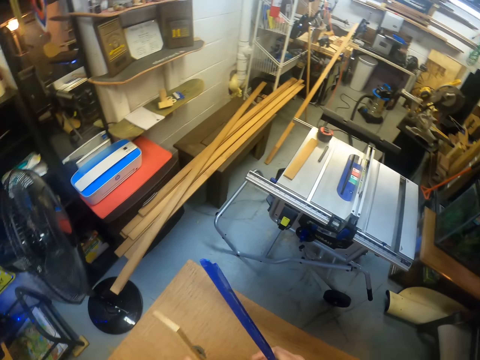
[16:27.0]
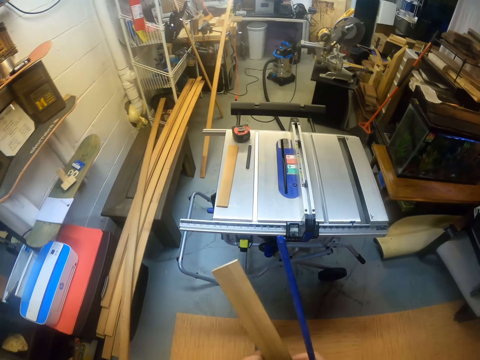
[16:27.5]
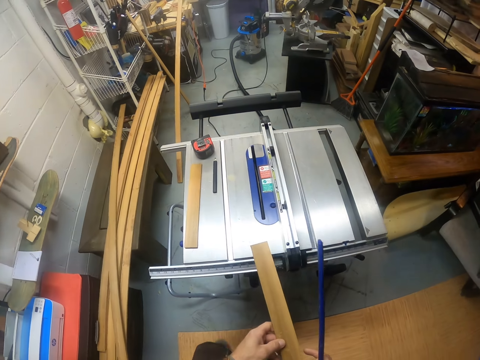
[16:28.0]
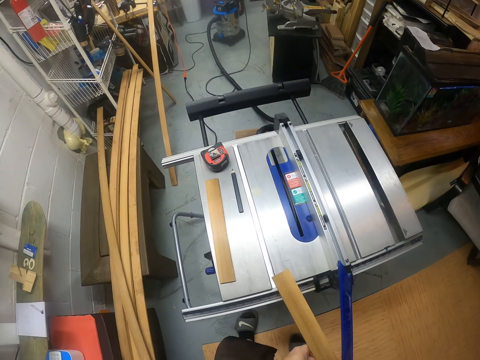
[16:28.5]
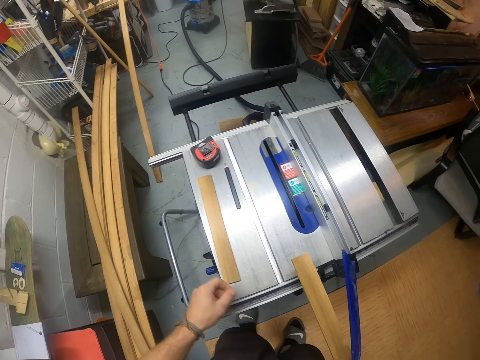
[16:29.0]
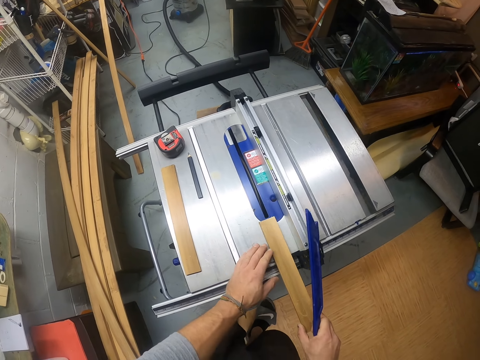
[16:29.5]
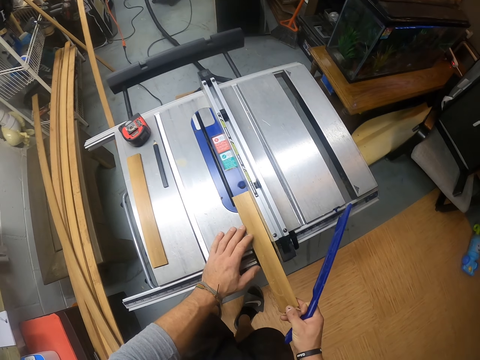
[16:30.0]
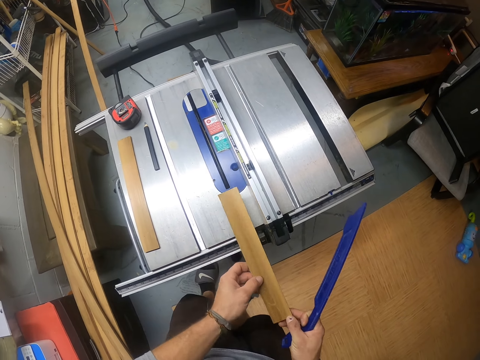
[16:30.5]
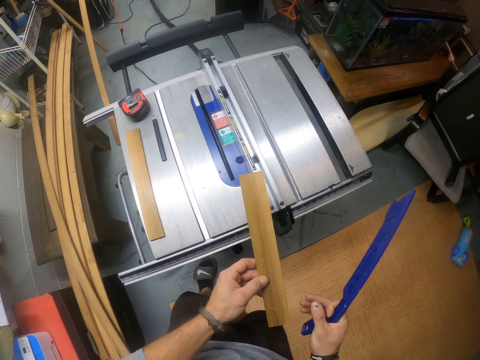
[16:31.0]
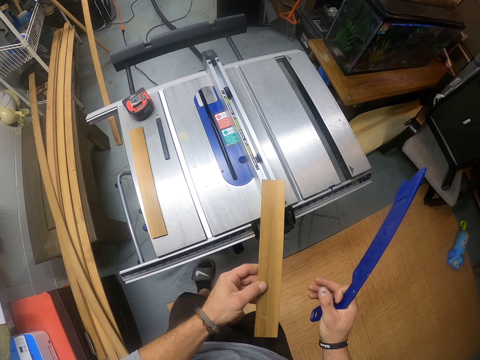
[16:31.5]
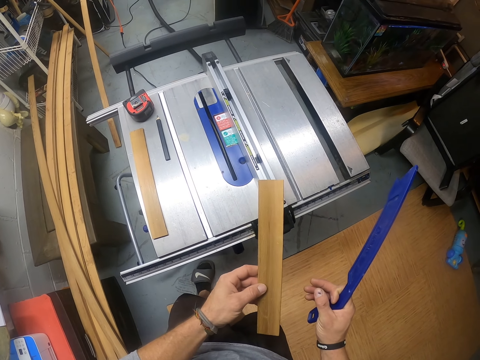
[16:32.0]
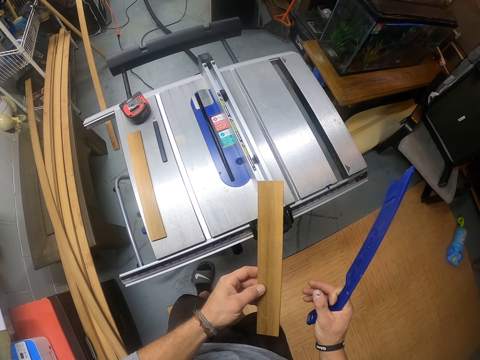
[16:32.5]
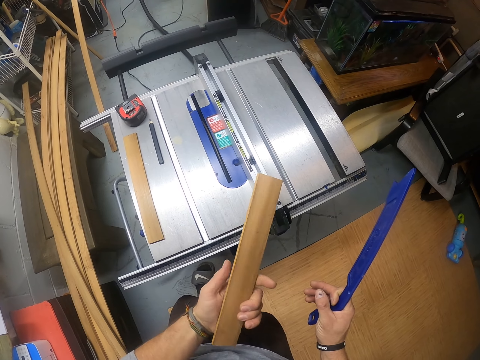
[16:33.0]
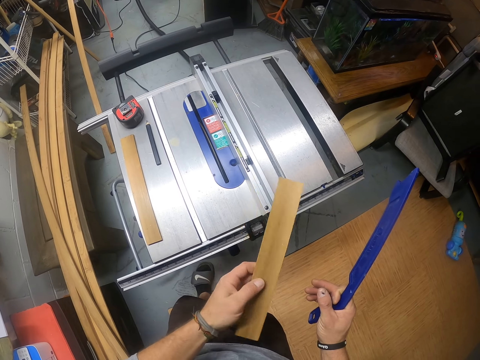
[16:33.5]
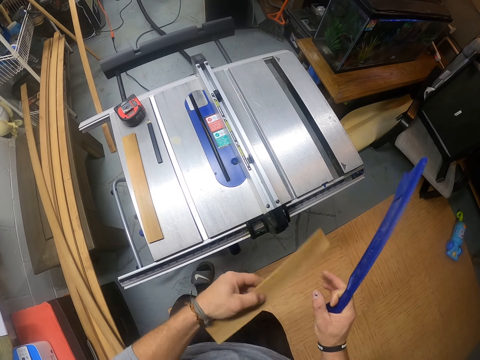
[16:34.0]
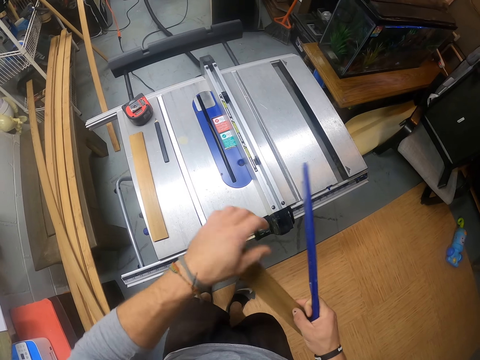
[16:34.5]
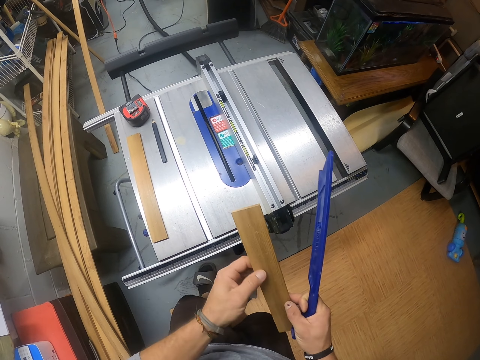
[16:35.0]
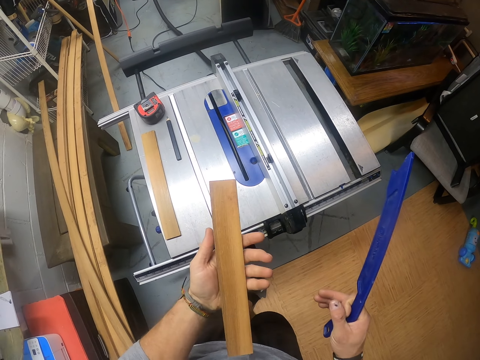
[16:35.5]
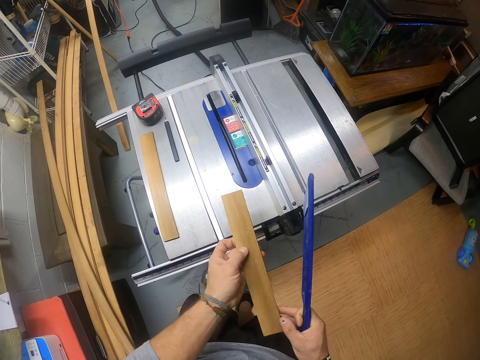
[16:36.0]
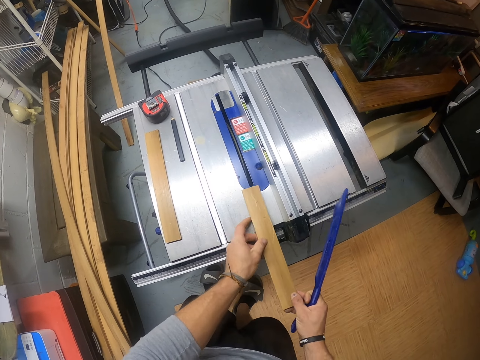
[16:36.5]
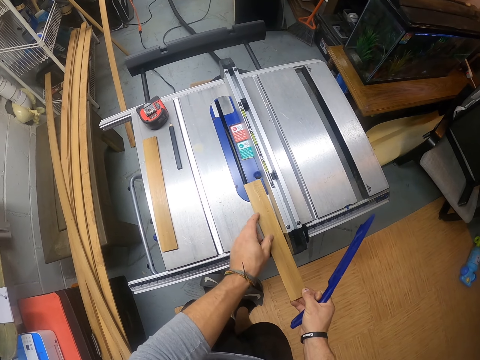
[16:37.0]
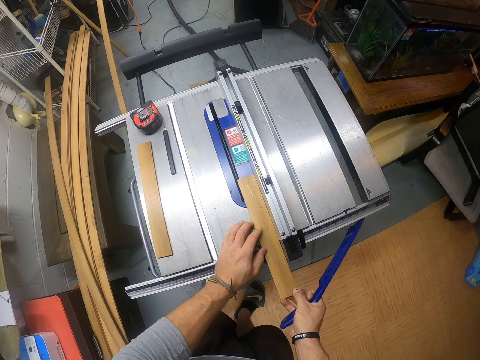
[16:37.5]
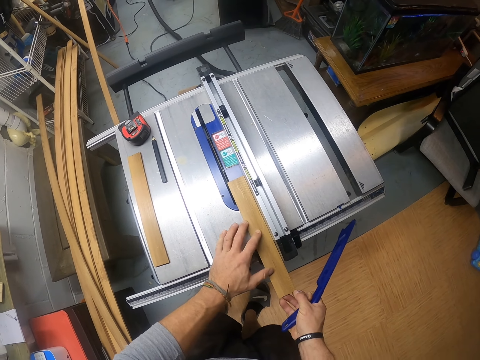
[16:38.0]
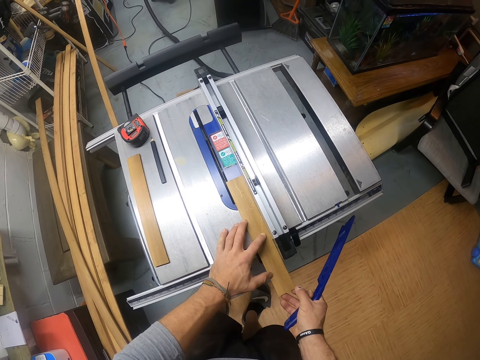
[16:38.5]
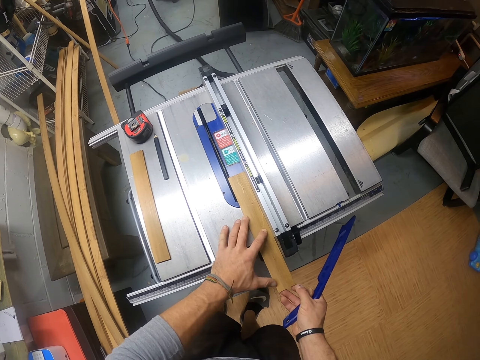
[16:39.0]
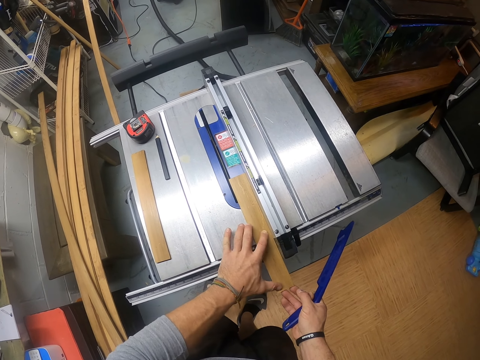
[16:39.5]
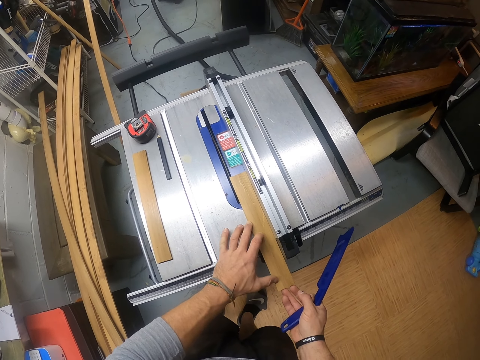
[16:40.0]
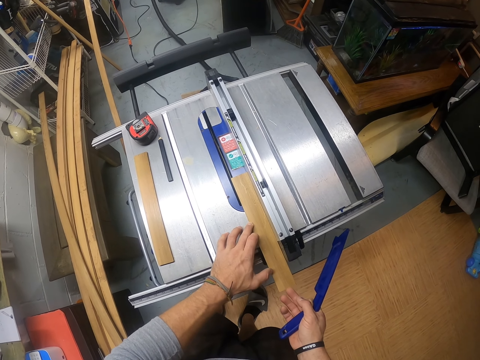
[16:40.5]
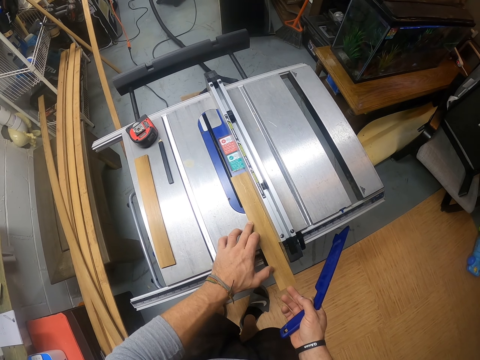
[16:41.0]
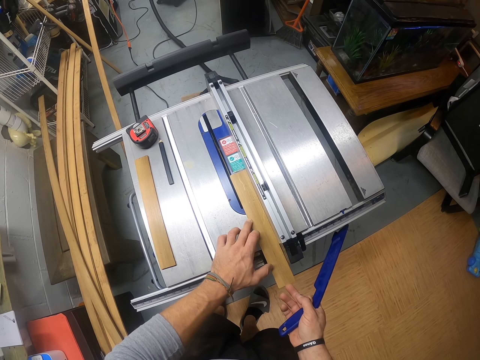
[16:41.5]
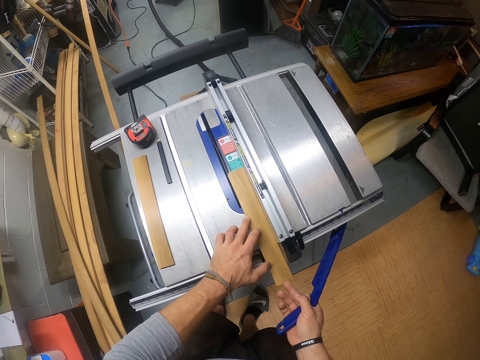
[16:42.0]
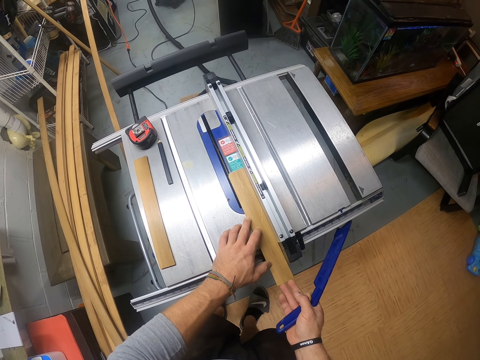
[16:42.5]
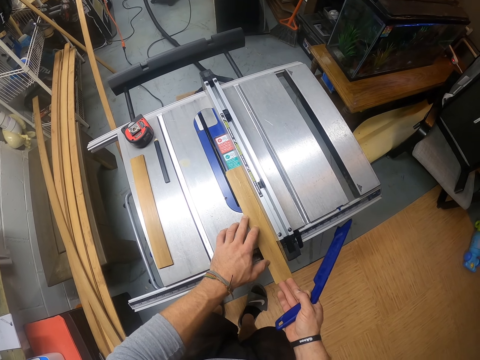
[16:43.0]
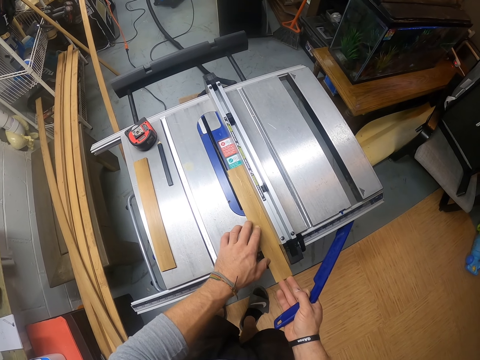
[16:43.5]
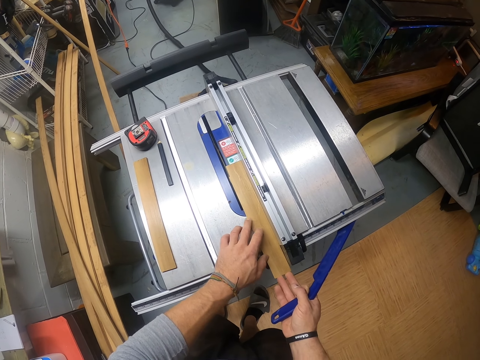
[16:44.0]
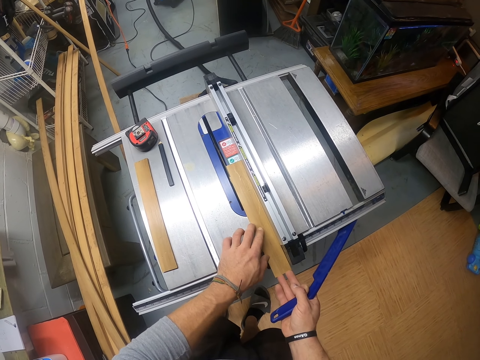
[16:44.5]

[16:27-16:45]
The camera wearer carries a piece of wood. They put the plank on the table saw with both hands. They cut the piece of wood. They check the plank with both hands. They hold the piece of wood. They turn the piece of wood repeatedly. They cut the plank with both hands. They drop the piece of wood. They cut the piece of wood.

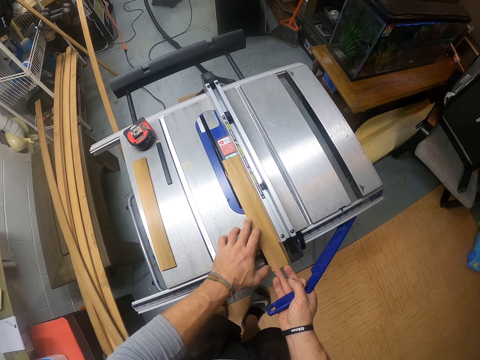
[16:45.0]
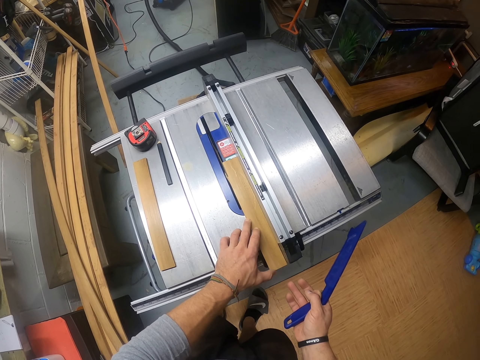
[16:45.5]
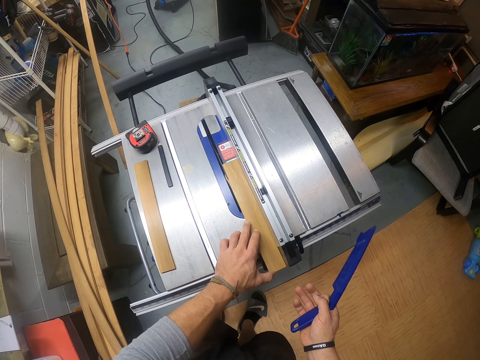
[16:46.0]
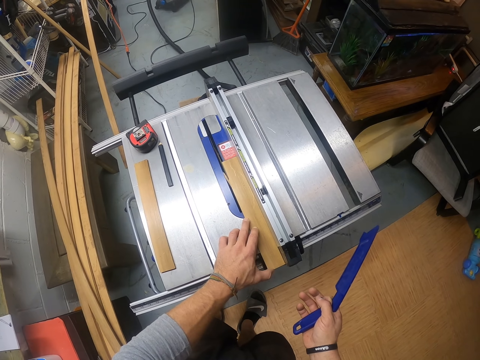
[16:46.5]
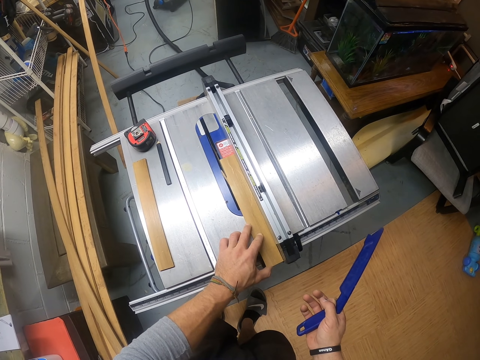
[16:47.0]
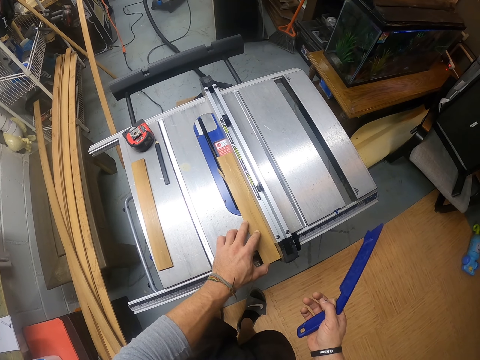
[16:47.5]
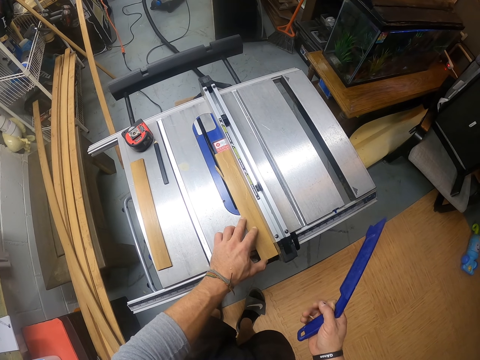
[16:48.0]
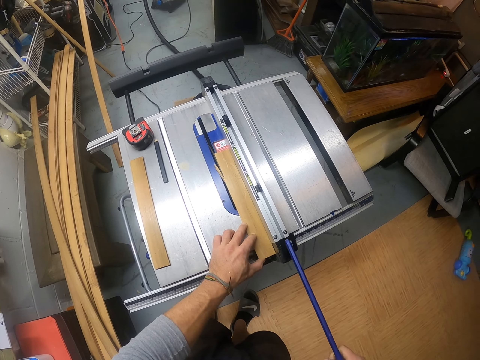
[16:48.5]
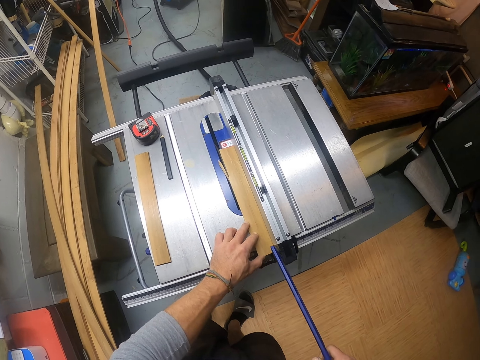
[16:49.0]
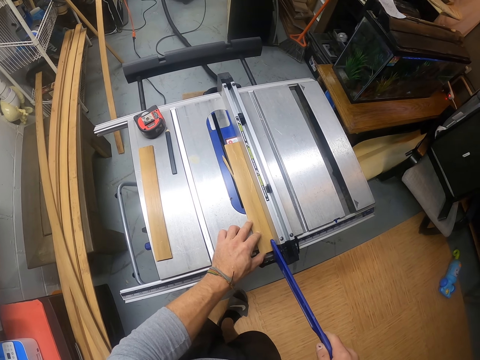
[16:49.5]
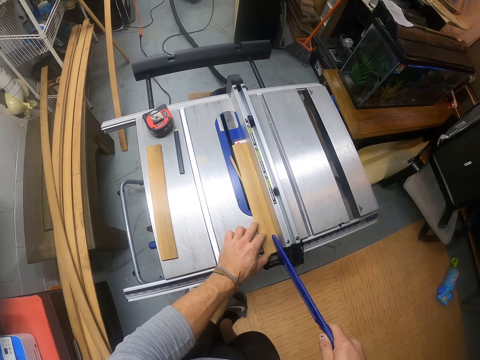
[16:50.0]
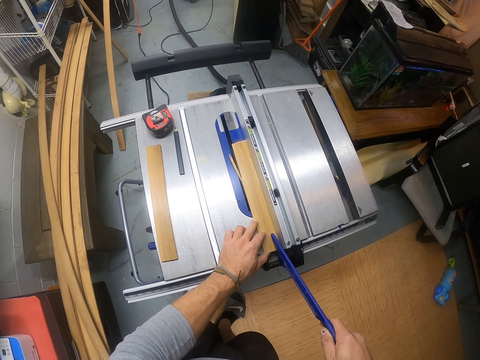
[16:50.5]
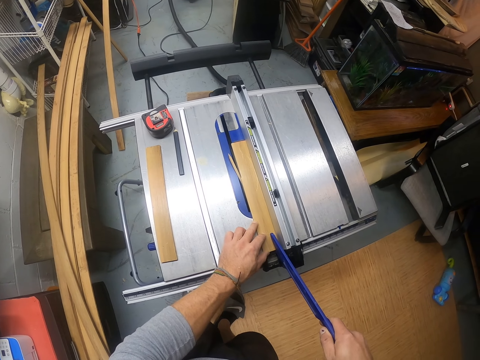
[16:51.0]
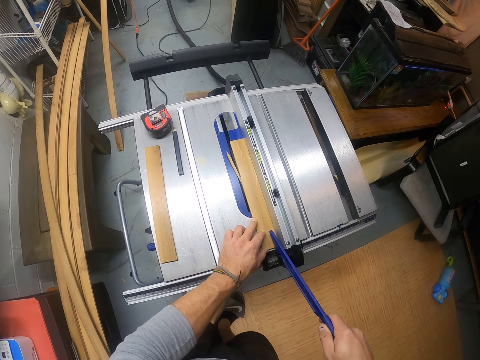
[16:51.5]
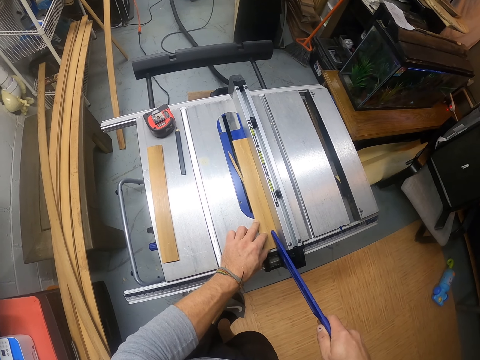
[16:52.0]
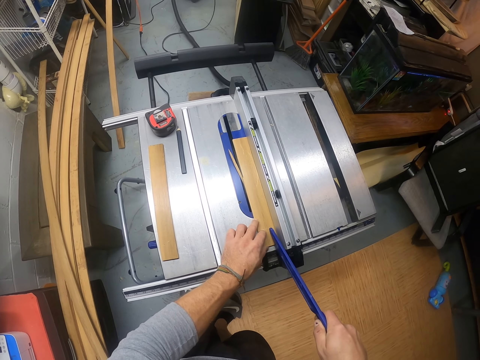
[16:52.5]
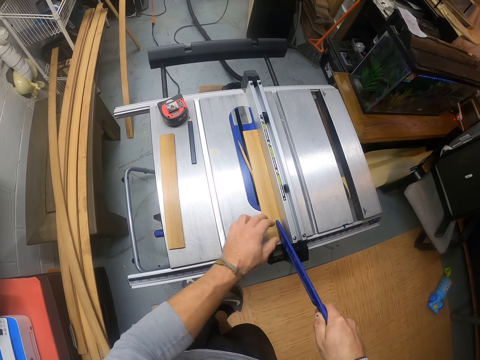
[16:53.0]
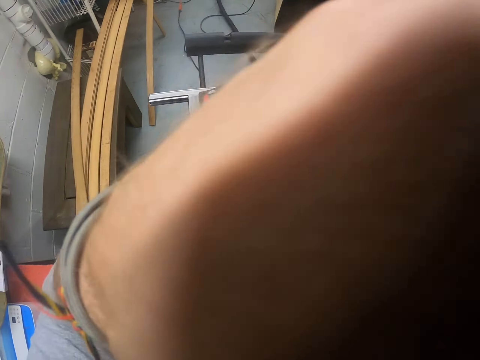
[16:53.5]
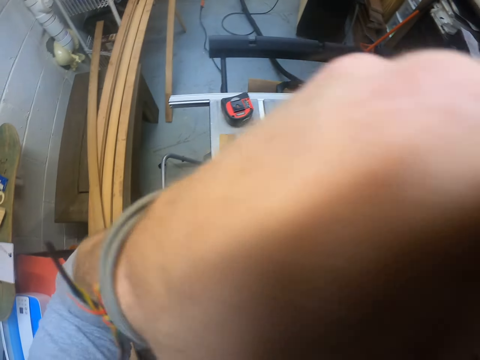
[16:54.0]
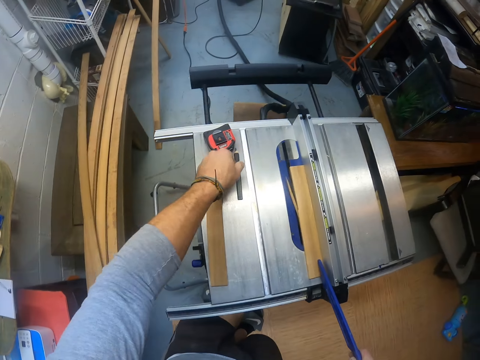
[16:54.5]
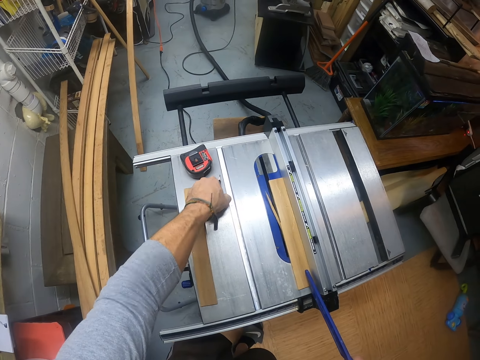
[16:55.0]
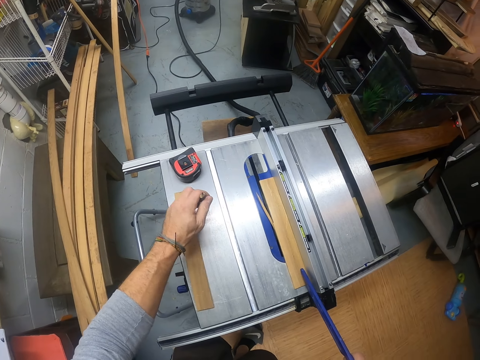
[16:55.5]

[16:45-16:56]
The camera wearer pushes the plank in the table saw with the push stick in his right hand. He scratches his nose with his left hand. He picks the pencil on the table saw with his left hand.
